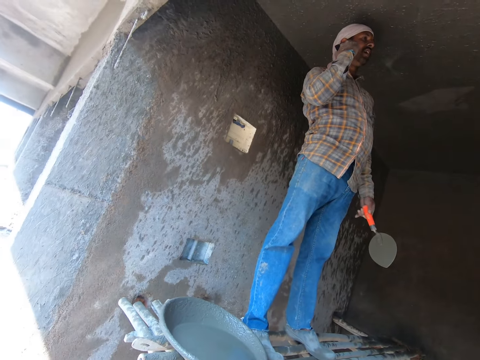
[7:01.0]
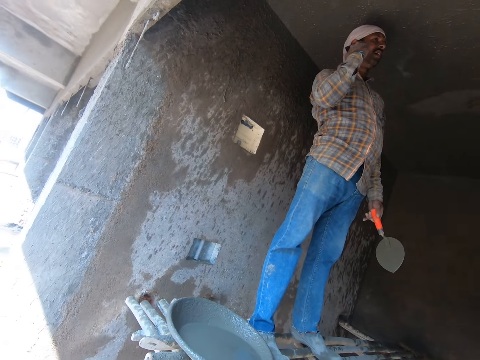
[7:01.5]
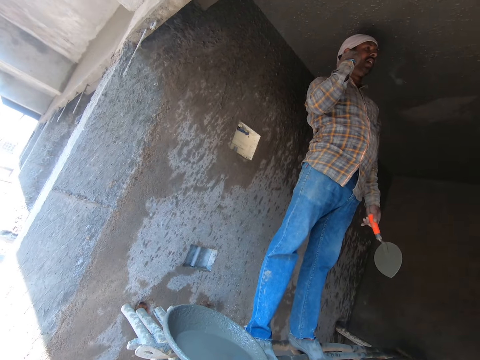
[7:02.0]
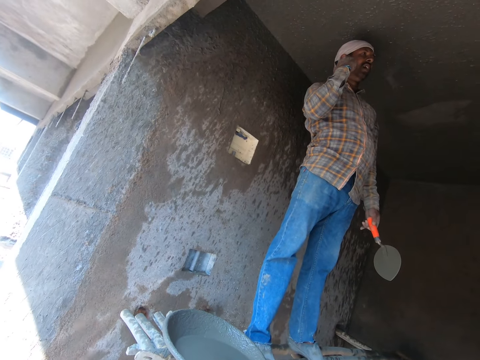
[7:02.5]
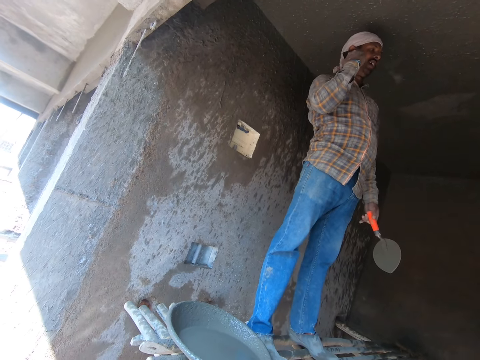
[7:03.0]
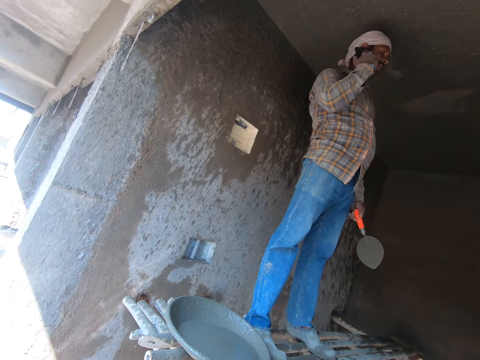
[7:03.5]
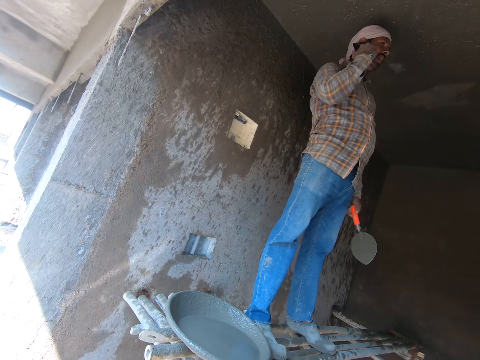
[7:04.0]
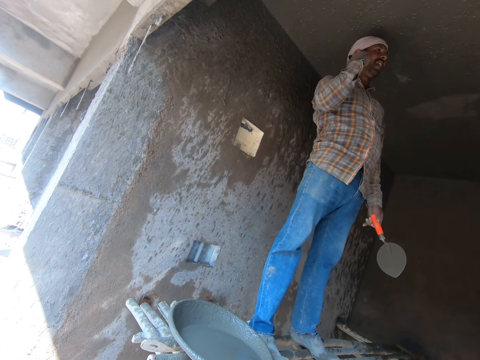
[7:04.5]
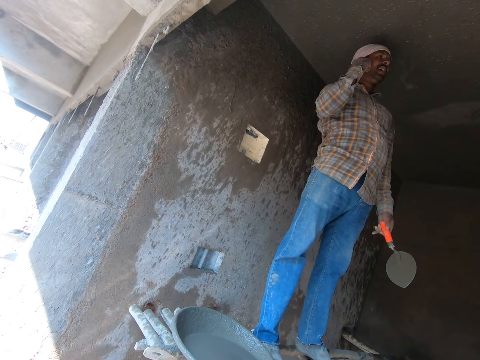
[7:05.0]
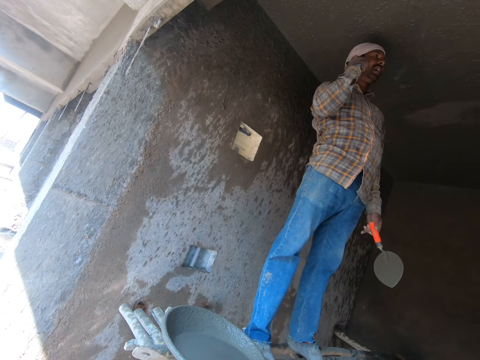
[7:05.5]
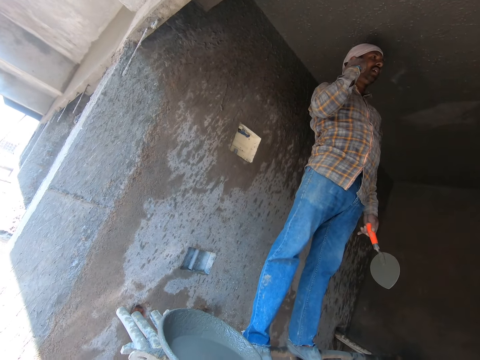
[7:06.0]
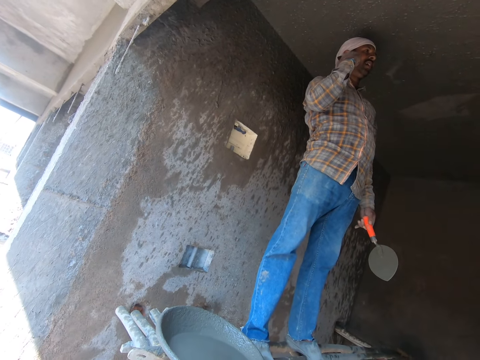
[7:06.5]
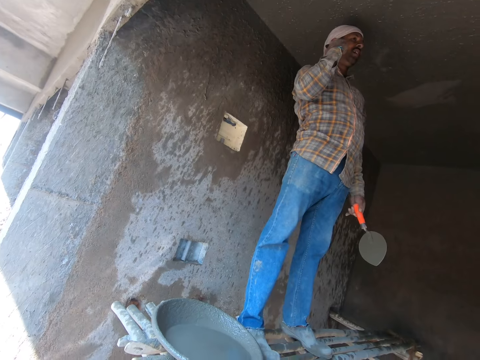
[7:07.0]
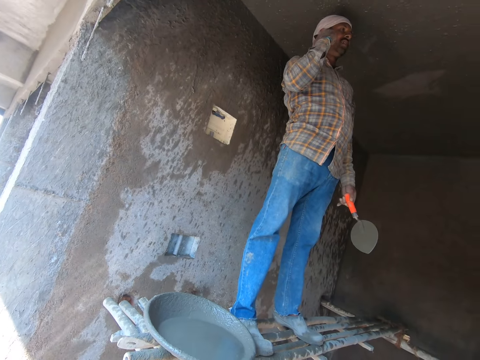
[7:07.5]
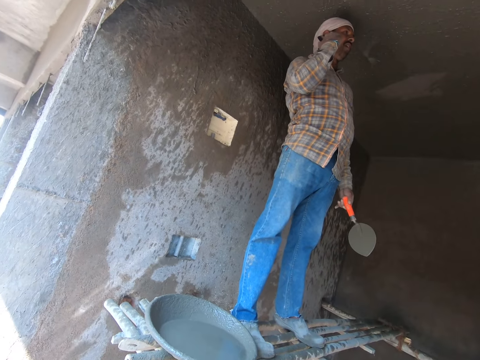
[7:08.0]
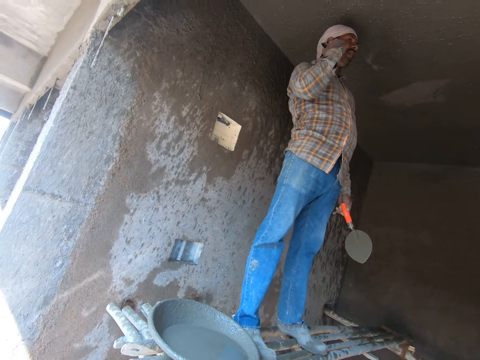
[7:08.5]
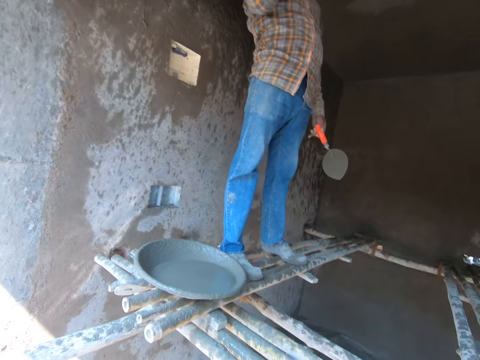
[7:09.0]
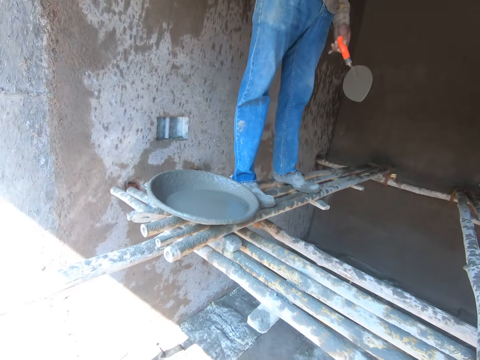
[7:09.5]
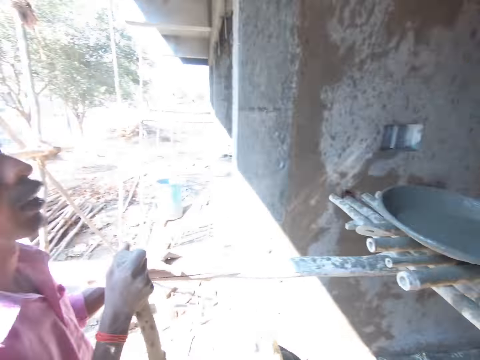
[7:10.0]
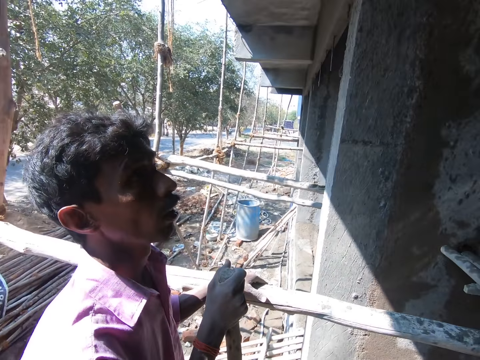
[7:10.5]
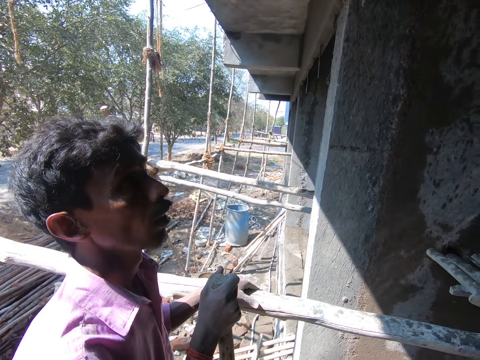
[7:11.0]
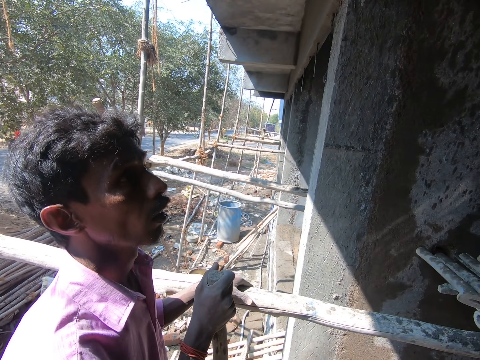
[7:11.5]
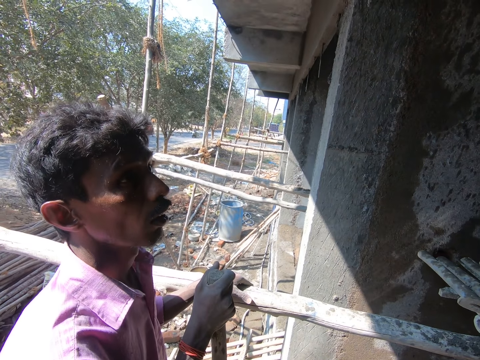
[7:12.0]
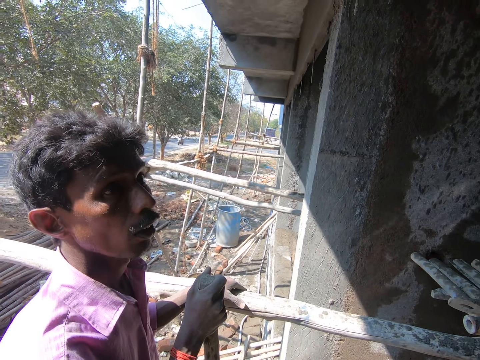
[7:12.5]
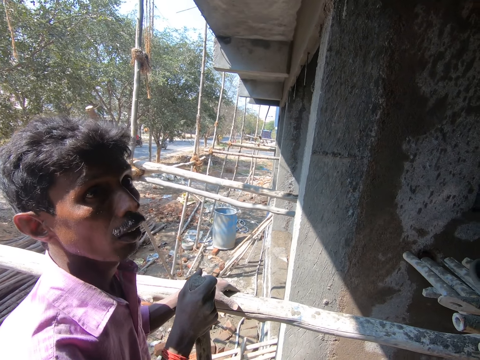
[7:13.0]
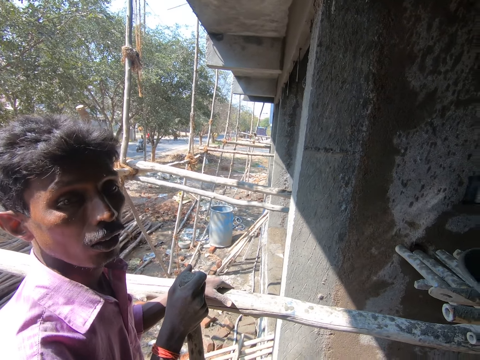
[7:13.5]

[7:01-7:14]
The camera wearer looks at a man.

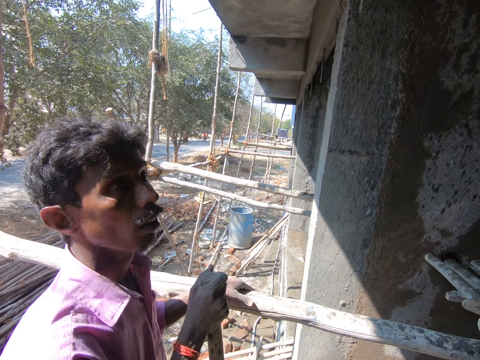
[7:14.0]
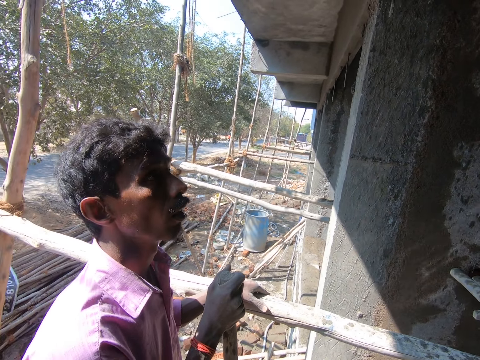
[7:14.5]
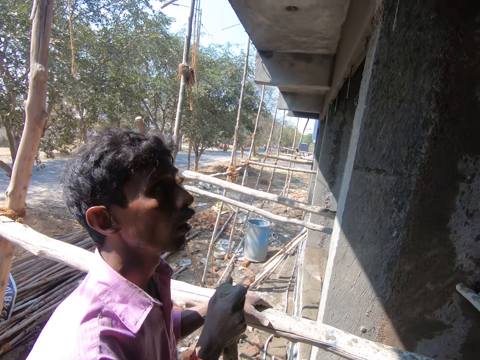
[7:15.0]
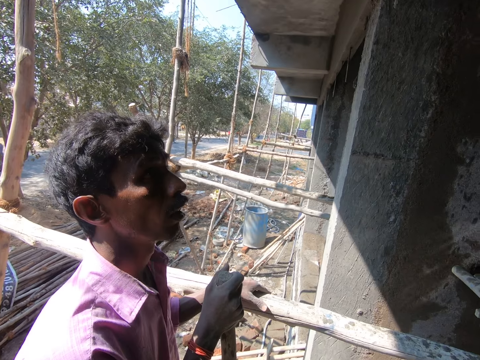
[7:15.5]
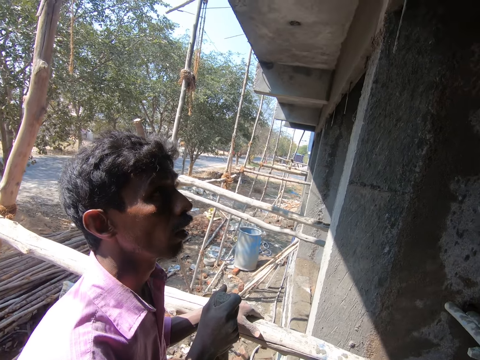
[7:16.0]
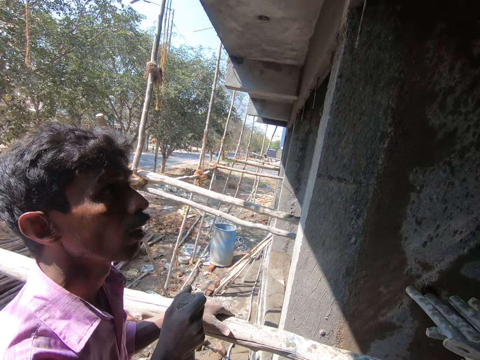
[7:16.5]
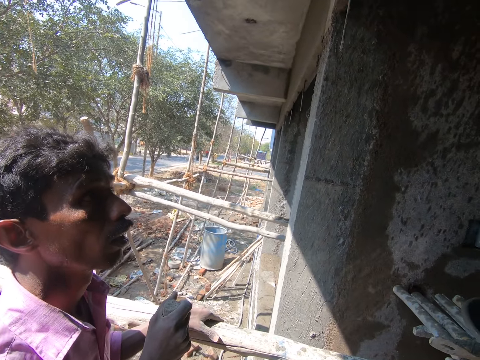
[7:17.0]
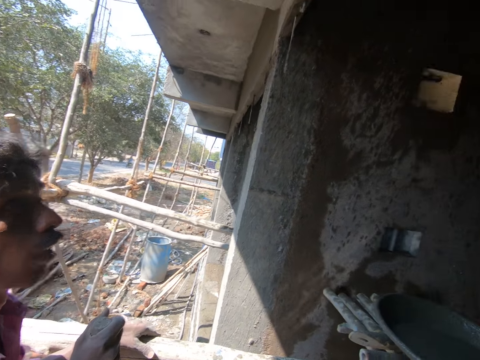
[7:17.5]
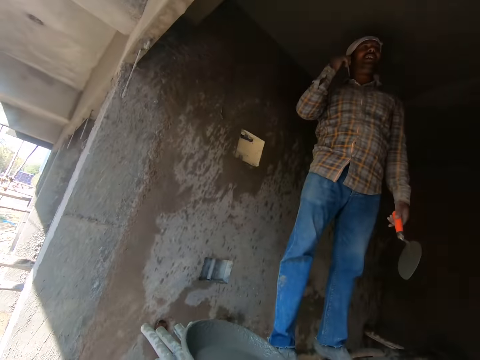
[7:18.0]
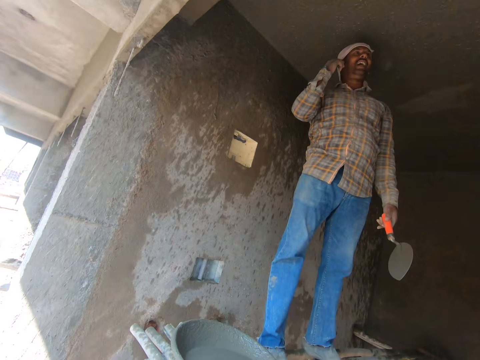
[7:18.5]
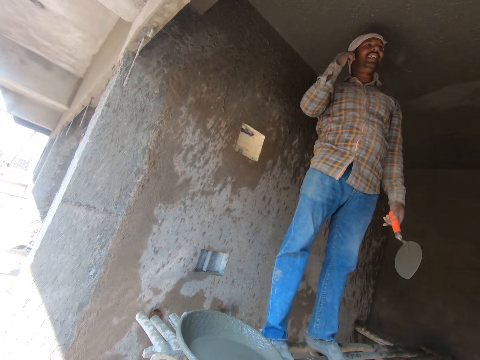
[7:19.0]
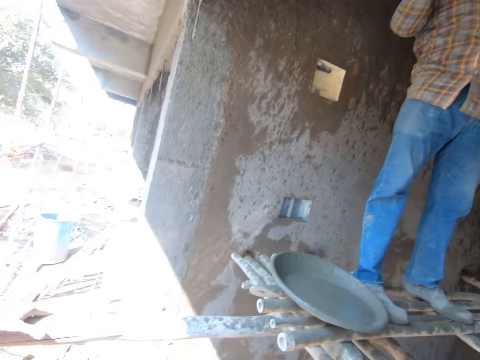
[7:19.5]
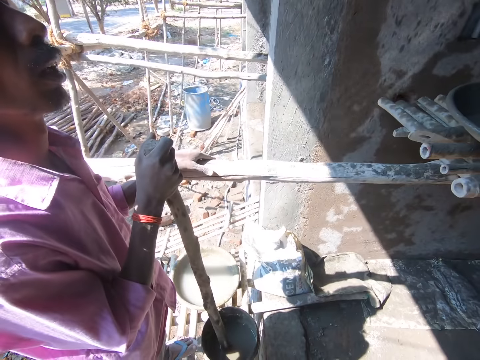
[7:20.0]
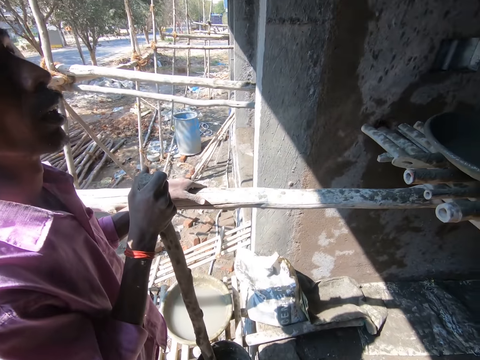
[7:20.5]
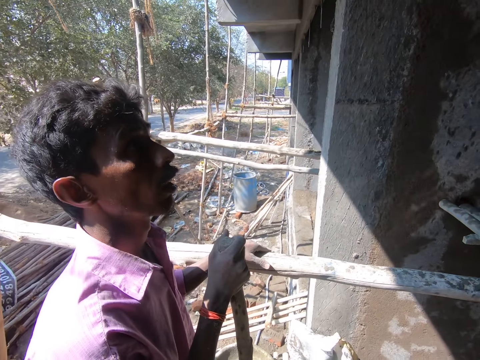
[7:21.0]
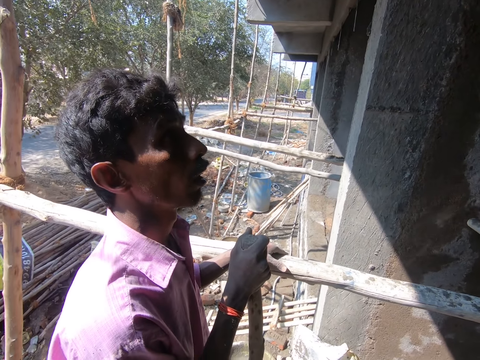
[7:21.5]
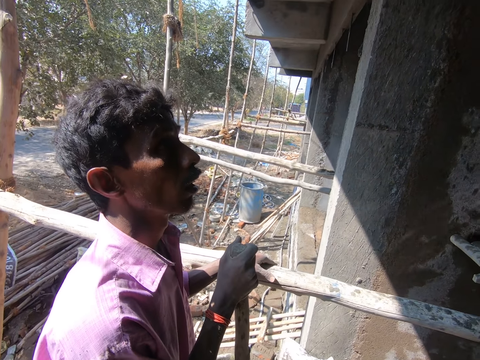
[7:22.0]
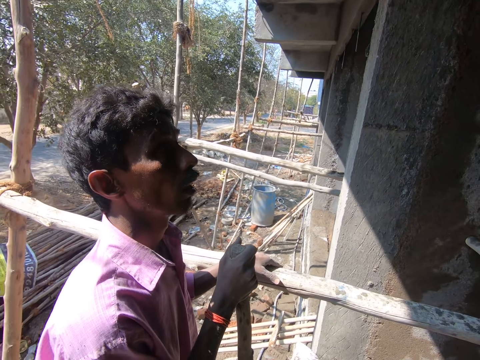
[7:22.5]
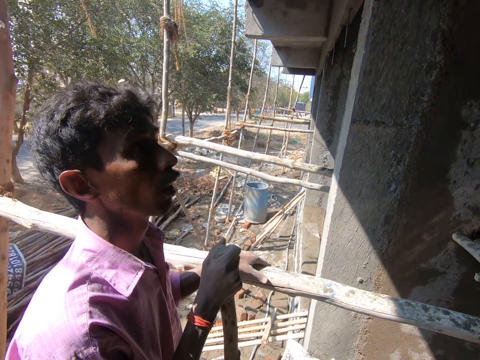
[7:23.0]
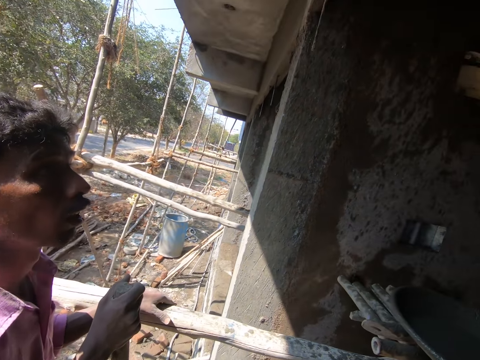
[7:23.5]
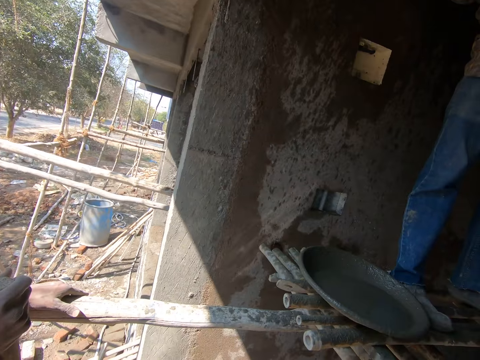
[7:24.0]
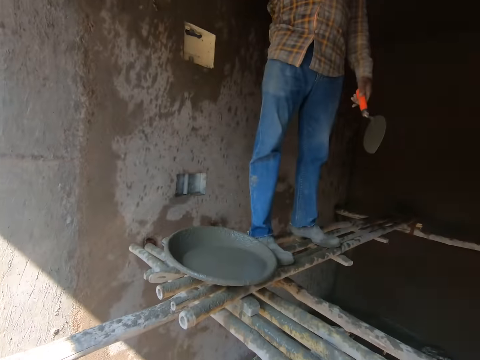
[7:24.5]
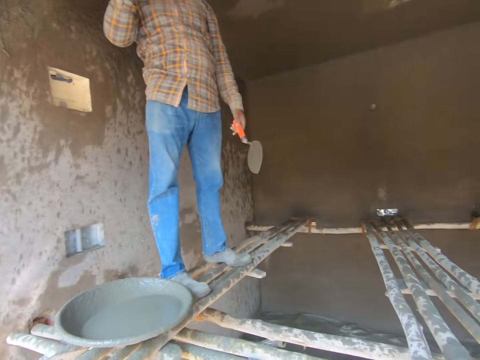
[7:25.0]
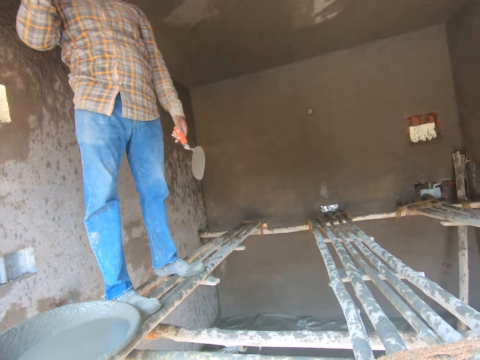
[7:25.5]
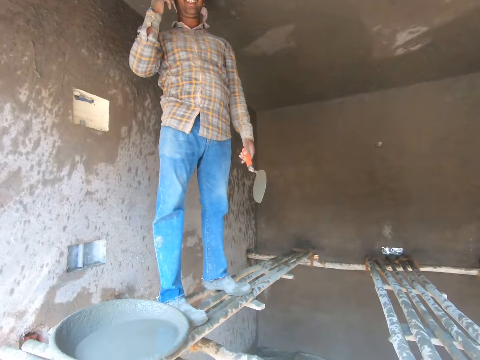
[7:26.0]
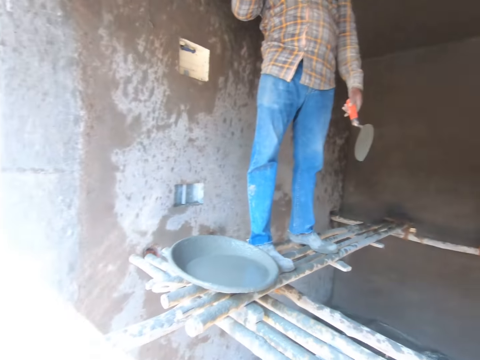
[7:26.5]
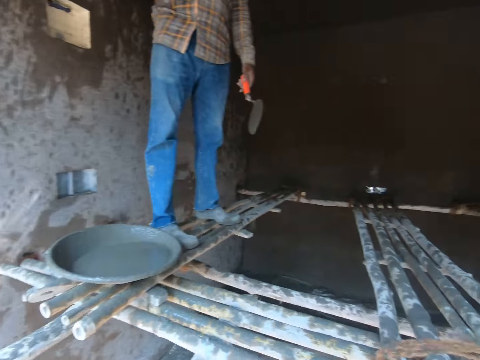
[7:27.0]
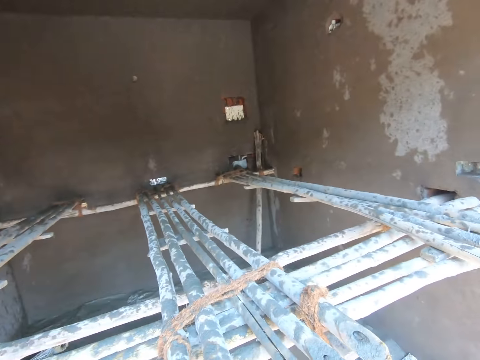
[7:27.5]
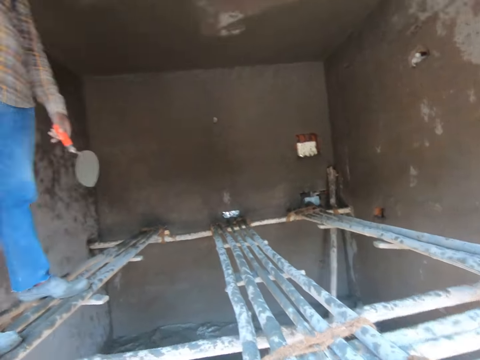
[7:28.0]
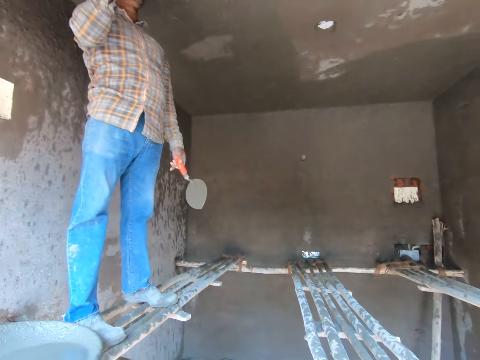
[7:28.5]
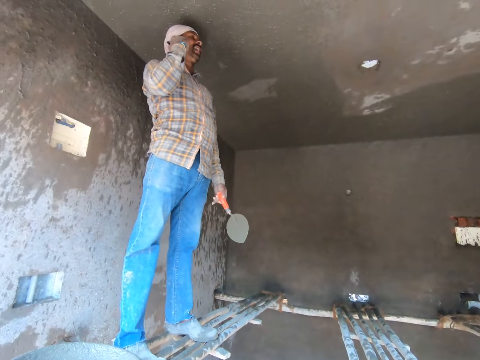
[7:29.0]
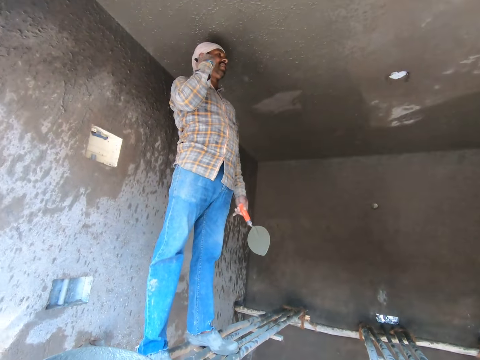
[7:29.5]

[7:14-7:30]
The camera wearer laughs. A man talks on the phone. The camera wearer looks at the man talking on the phone. They look at another man. They laugh. They look around. They look at the first man talking on the phone.
